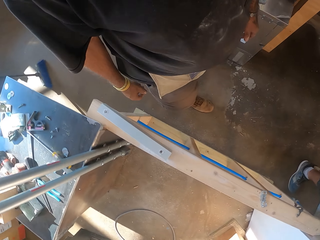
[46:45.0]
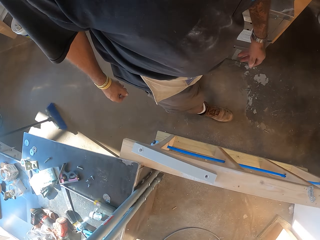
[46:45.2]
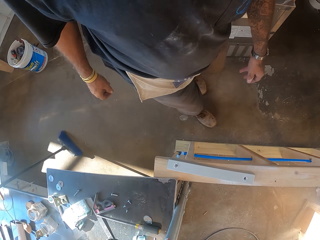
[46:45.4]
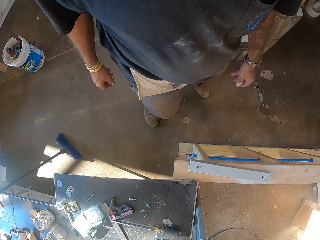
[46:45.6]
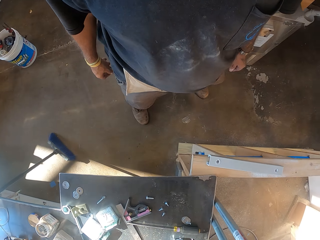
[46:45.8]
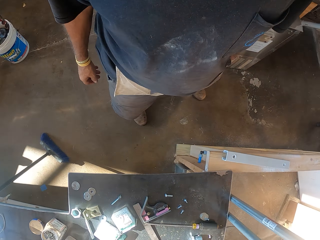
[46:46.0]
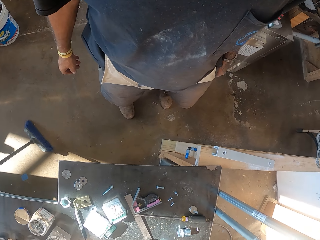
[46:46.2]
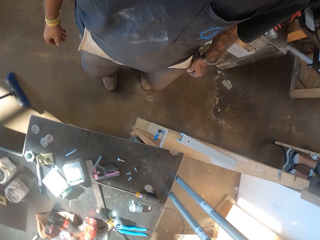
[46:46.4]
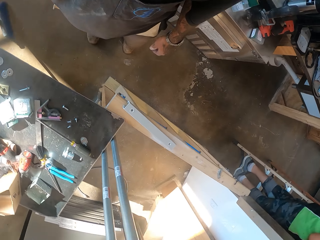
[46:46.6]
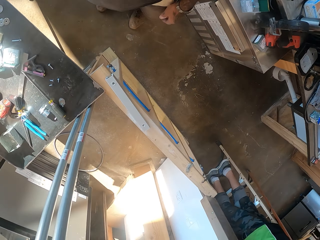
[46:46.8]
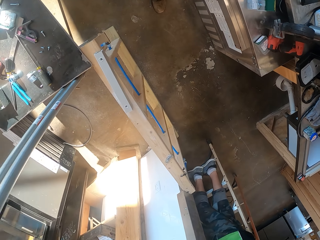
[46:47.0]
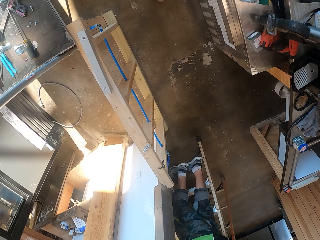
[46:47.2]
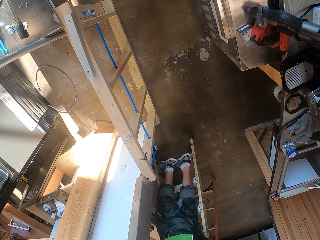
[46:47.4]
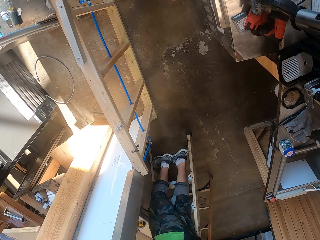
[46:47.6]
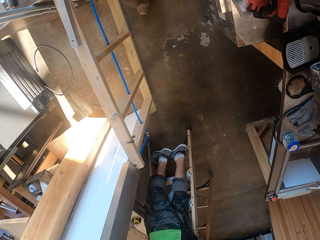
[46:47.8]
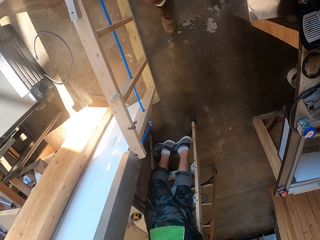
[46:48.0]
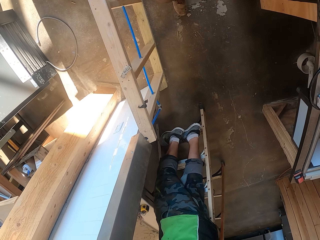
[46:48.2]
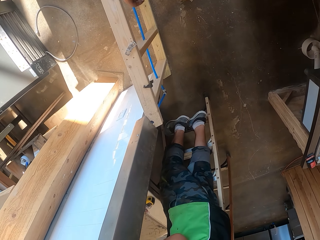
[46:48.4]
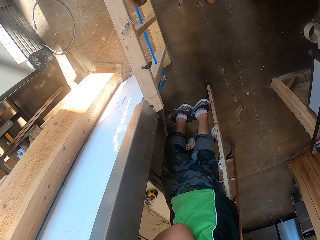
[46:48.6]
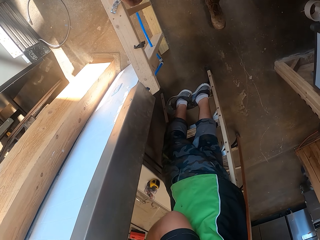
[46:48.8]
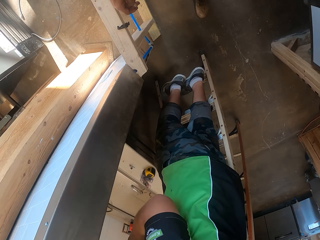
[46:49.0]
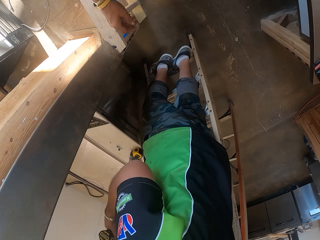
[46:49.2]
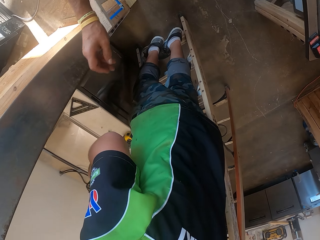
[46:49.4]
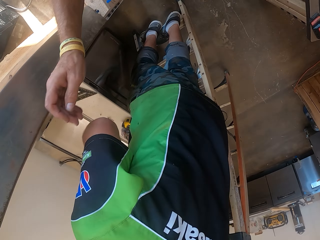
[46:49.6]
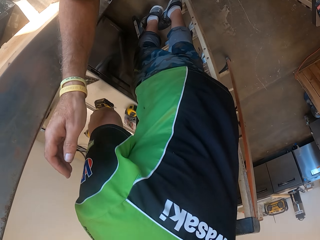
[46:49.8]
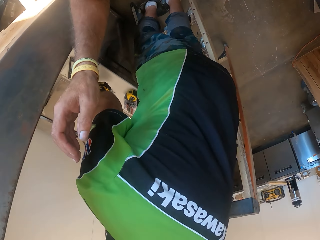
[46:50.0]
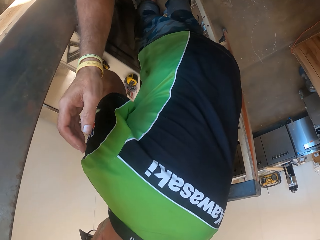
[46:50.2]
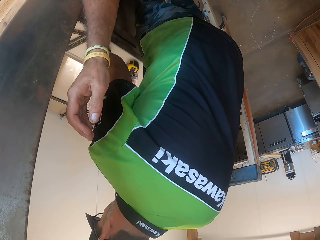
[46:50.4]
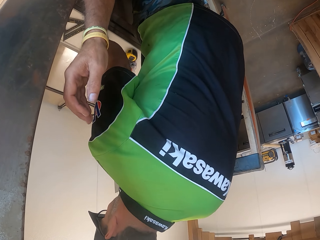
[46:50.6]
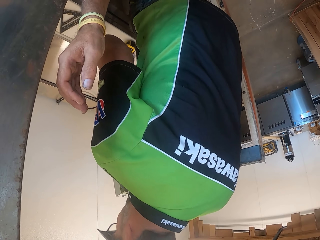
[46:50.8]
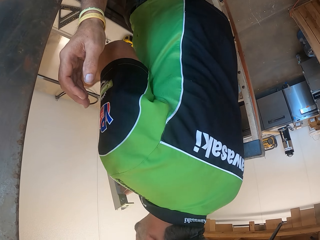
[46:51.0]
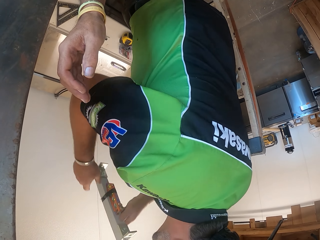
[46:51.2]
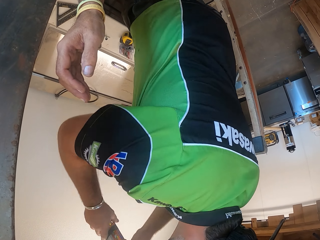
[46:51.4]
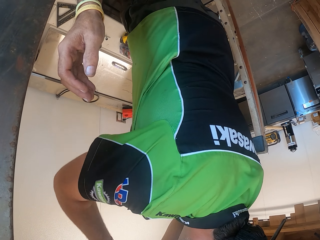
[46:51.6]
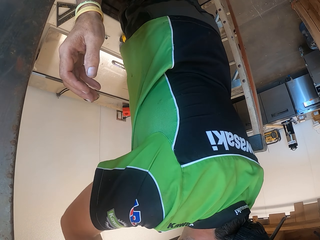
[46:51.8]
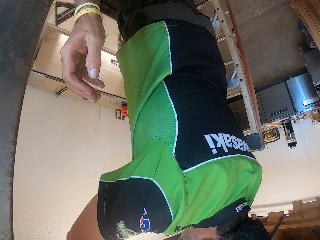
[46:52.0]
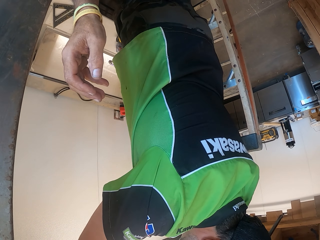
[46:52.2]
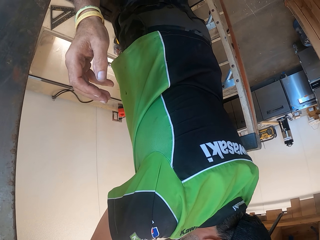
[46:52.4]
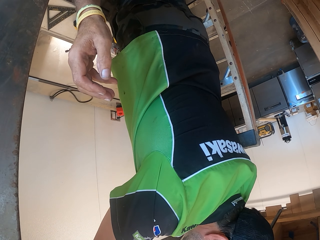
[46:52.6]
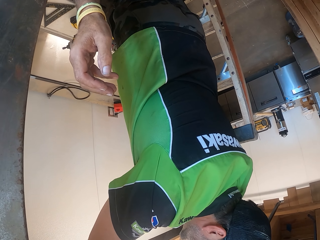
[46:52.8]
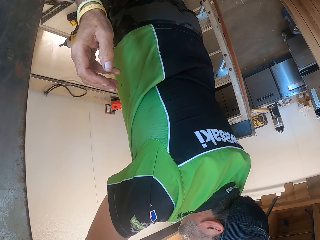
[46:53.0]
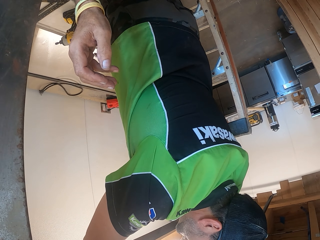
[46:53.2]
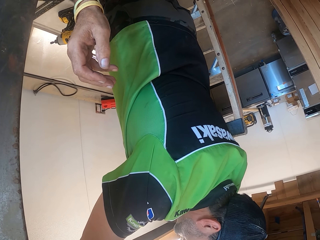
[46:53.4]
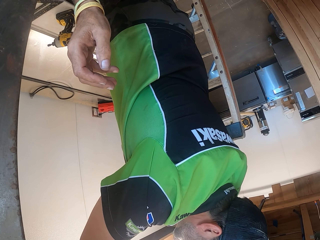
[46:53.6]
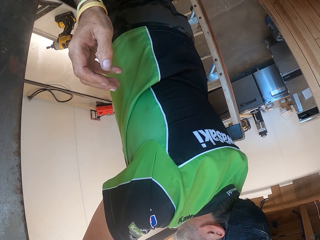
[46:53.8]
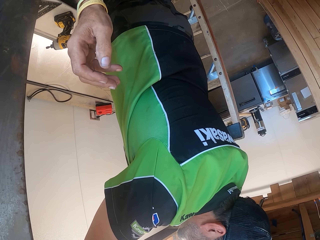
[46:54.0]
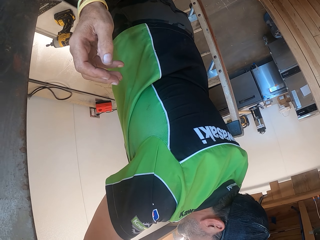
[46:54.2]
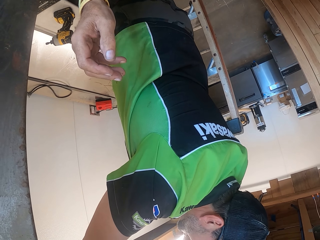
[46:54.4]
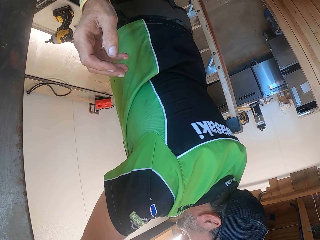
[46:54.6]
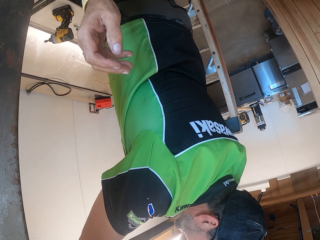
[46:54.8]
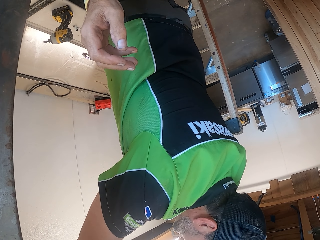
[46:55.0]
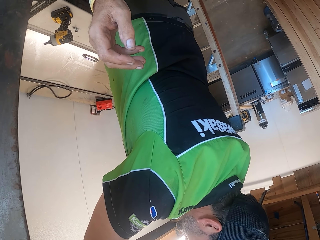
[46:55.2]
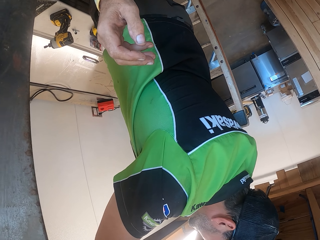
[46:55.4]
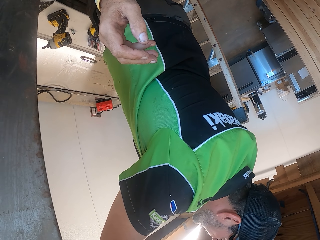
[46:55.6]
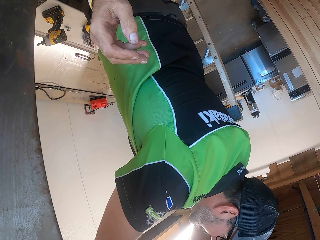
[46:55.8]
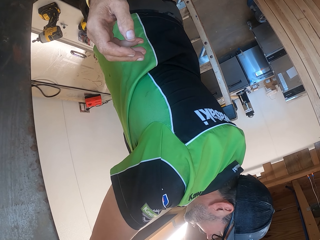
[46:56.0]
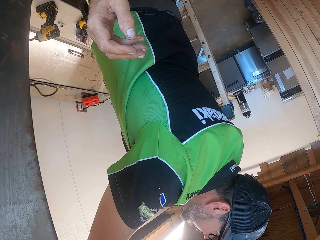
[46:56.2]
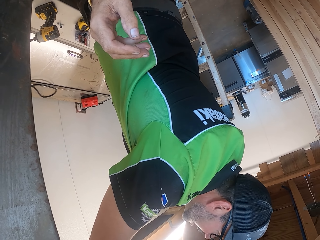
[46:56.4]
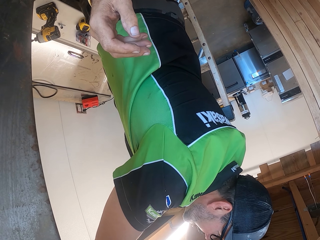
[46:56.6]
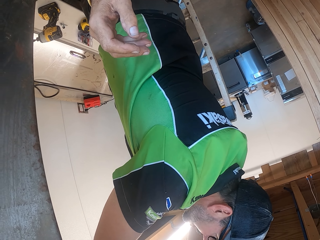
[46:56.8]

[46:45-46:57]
The camera wearer walks in the workshop. They turn around. They walk in the workshop. They lift up a hand. They interact with a person. The person lifts the pipe up.

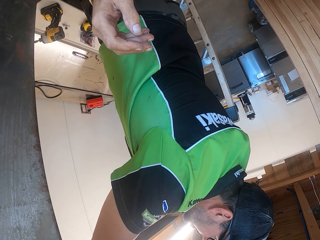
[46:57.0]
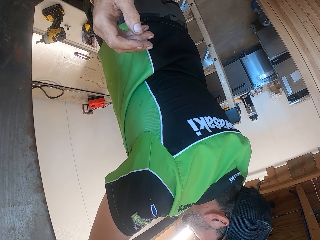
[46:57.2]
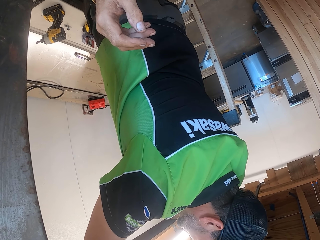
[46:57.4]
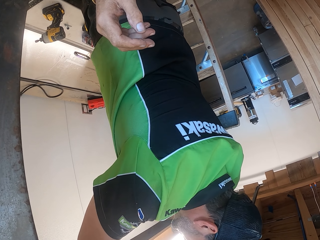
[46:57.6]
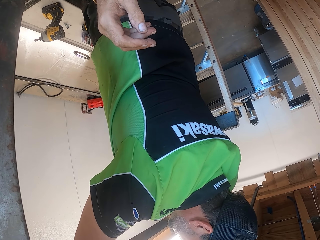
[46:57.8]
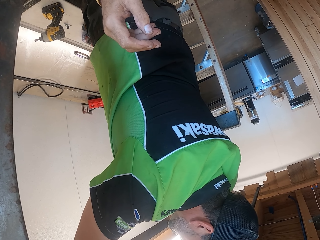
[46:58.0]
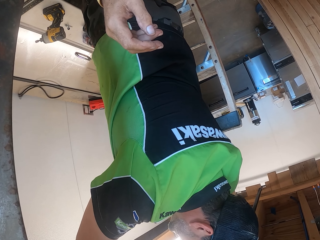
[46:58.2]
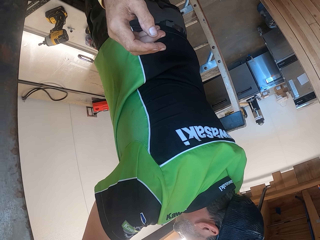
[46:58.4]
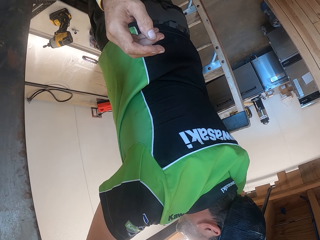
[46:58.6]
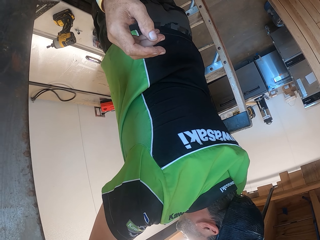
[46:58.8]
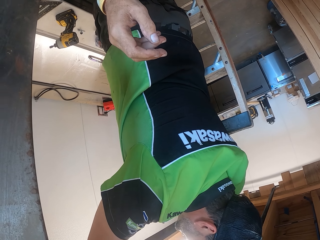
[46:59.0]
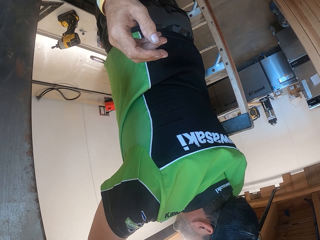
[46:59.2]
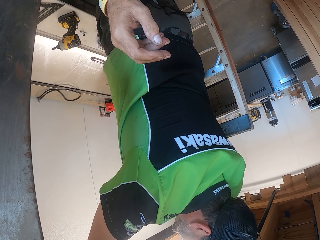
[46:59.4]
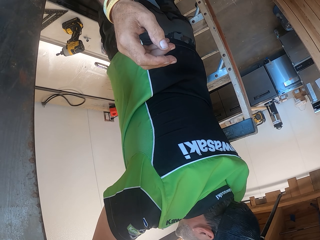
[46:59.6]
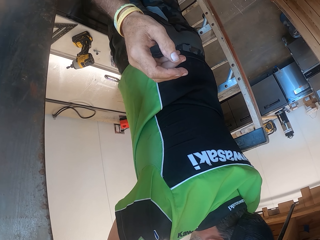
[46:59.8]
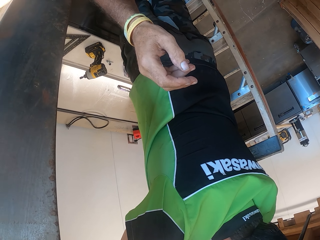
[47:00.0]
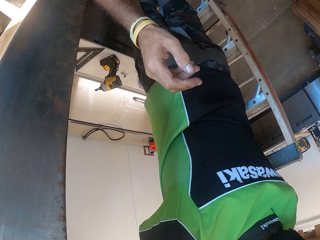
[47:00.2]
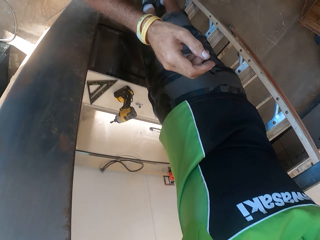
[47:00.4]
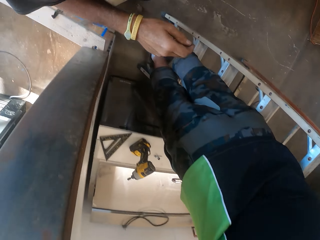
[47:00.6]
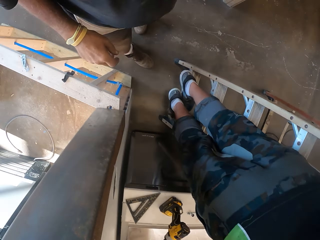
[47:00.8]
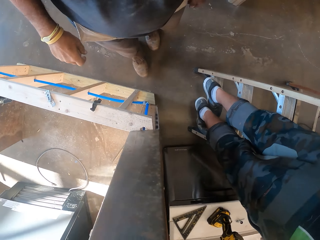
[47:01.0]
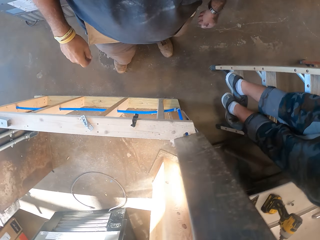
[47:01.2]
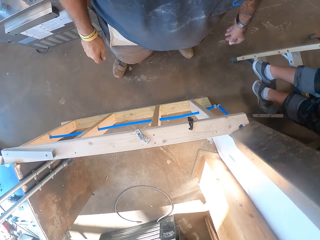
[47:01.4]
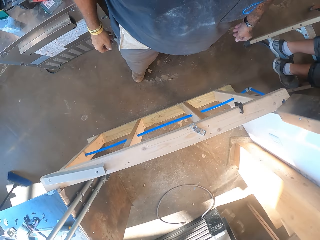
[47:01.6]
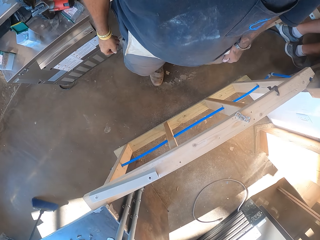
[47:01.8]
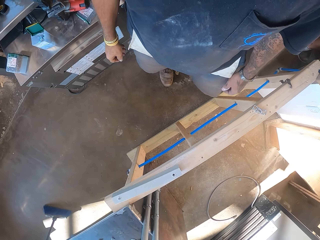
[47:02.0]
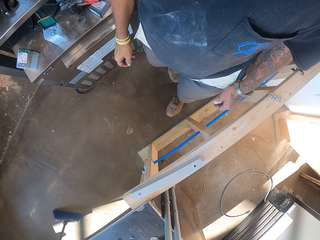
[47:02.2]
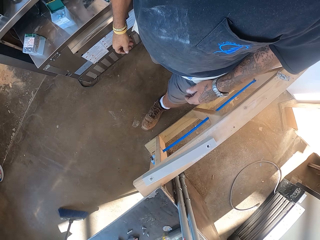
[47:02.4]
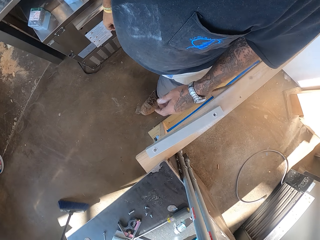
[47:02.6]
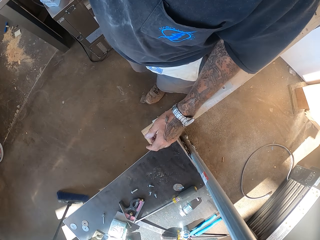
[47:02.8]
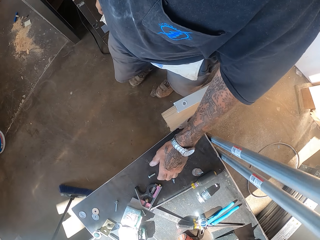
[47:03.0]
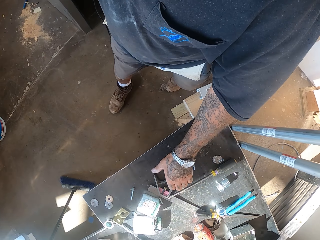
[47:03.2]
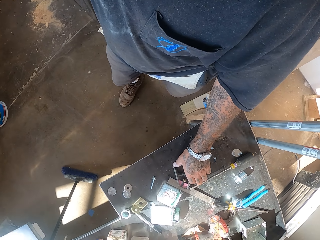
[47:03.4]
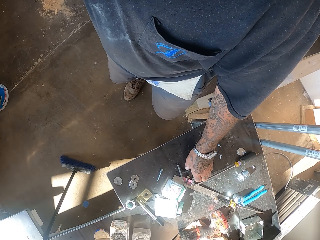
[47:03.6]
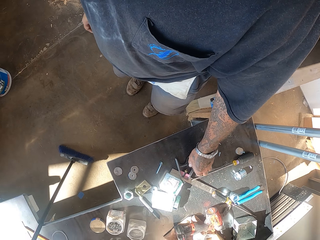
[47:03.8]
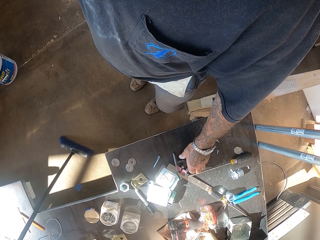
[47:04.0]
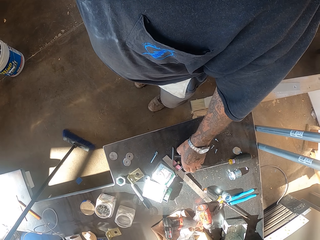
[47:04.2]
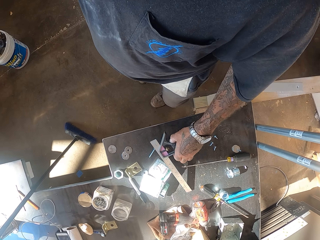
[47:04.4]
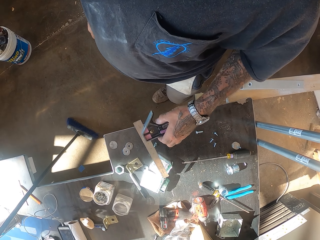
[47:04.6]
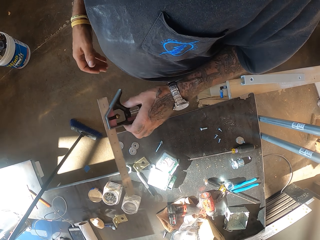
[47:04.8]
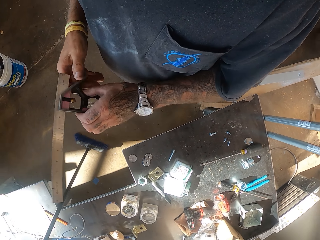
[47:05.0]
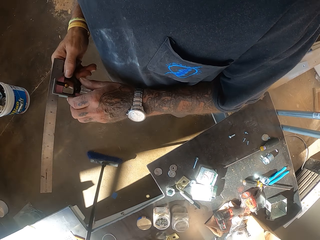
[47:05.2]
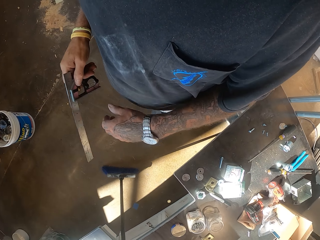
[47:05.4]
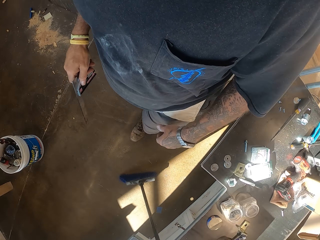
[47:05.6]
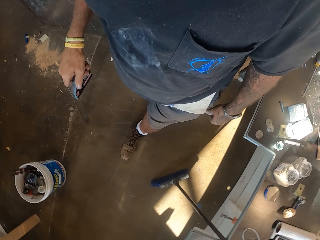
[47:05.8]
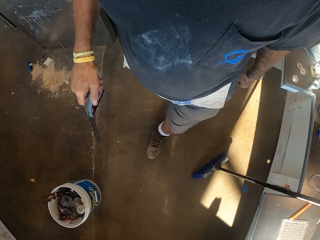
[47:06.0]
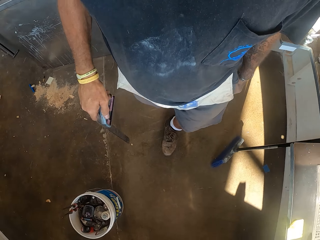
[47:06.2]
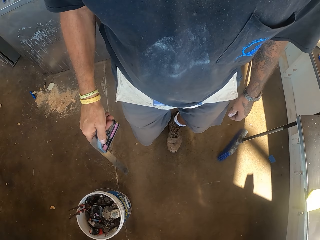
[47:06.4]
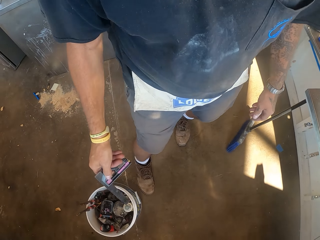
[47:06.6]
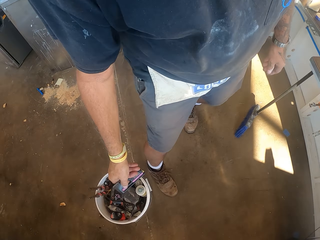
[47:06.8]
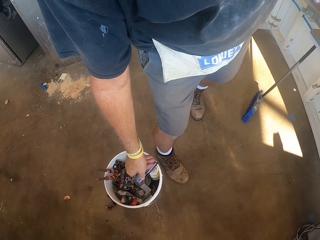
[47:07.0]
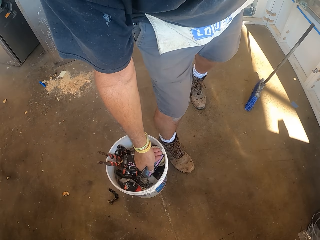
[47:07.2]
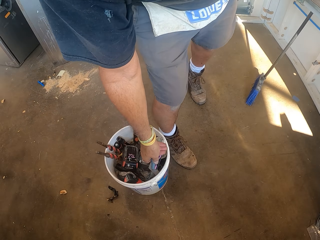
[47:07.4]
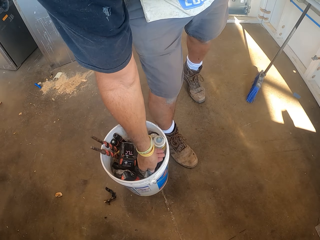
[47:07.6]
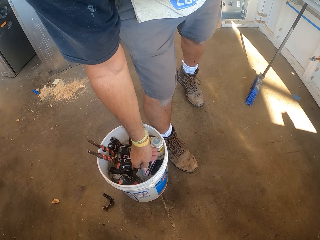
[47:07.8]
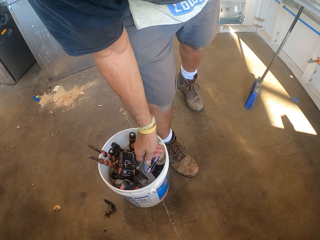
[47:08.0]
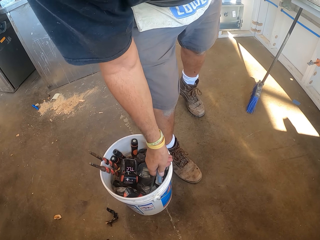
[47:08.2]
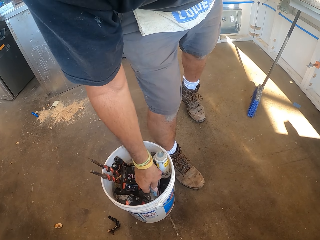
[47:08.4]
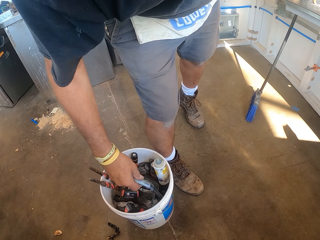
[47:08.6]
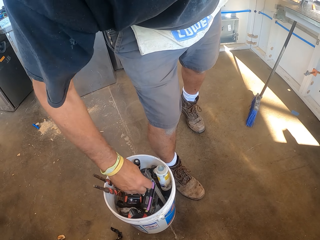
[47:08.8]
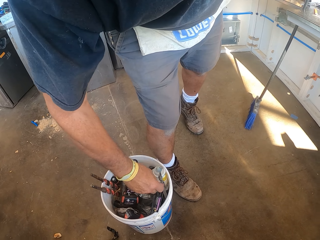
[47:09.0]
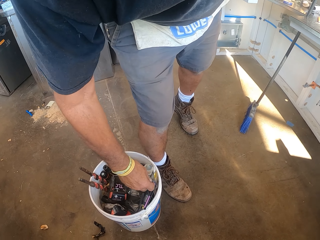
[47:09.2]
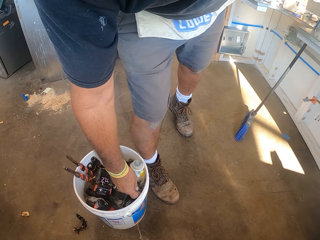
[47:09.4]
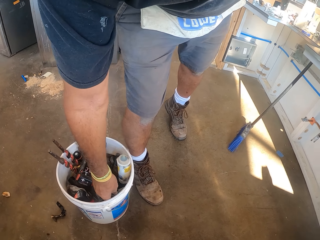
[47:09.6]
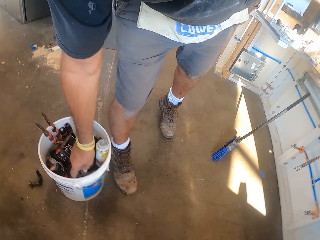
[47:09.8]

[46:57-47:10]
The camera wearer walks in the workshop. They turn around. They pick up an angle square or caliper. They walk in the workshop. They put the angle square in the bucket.
